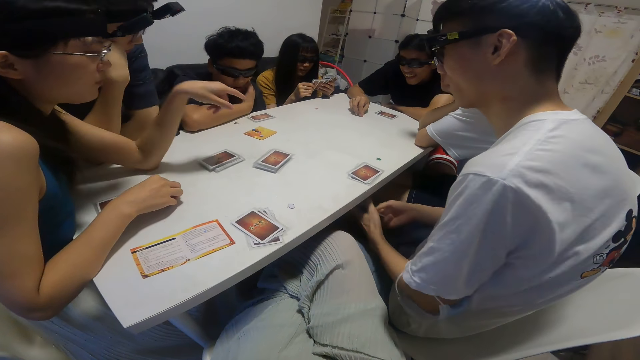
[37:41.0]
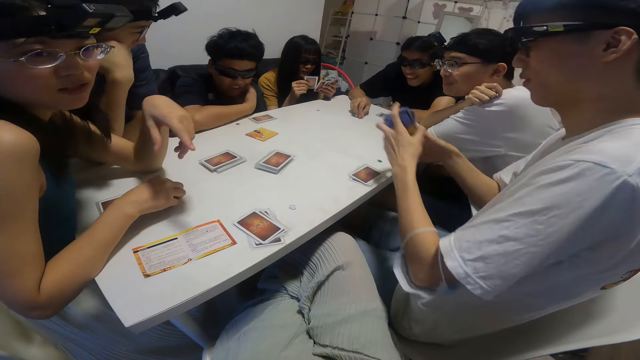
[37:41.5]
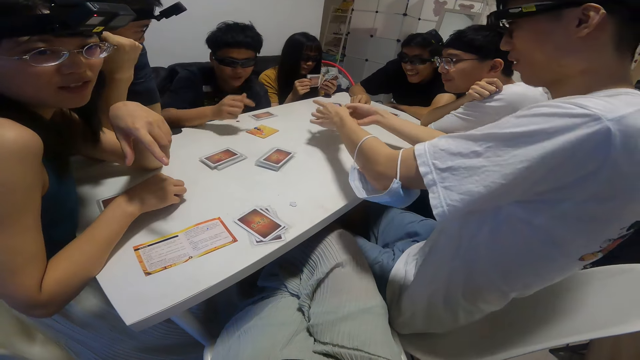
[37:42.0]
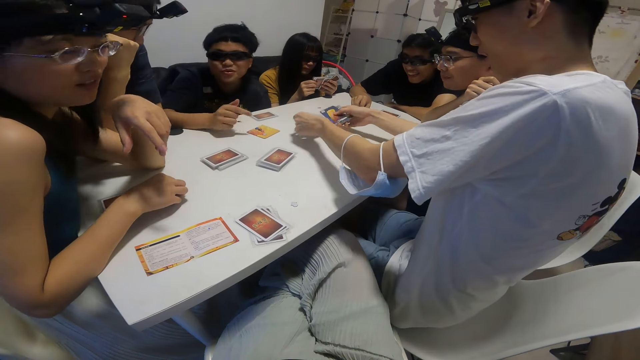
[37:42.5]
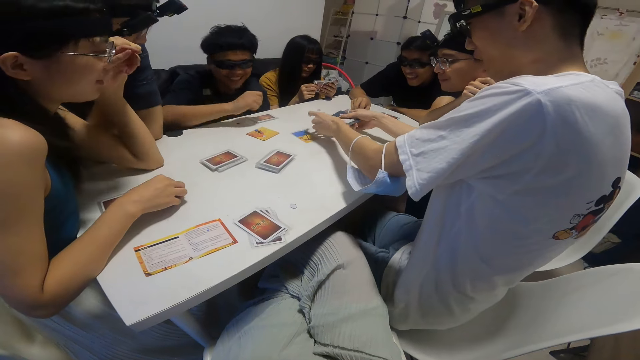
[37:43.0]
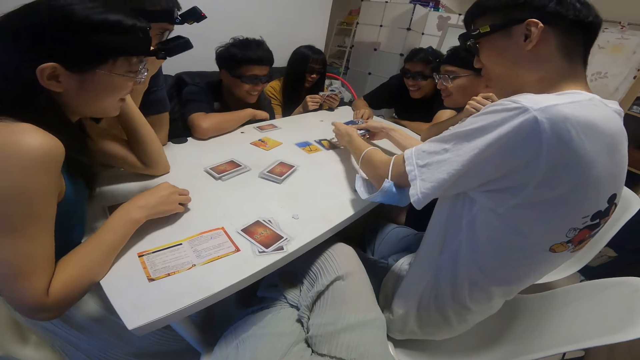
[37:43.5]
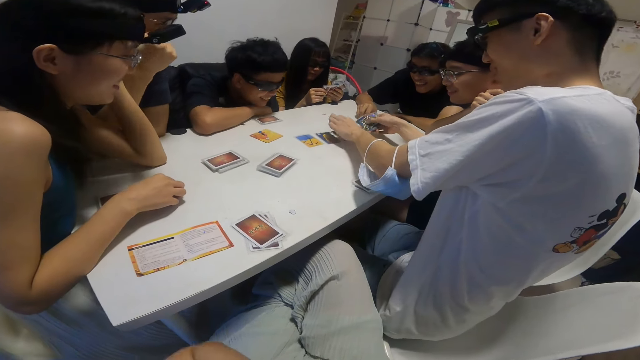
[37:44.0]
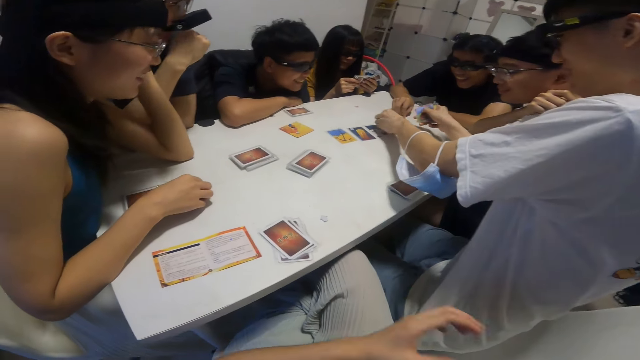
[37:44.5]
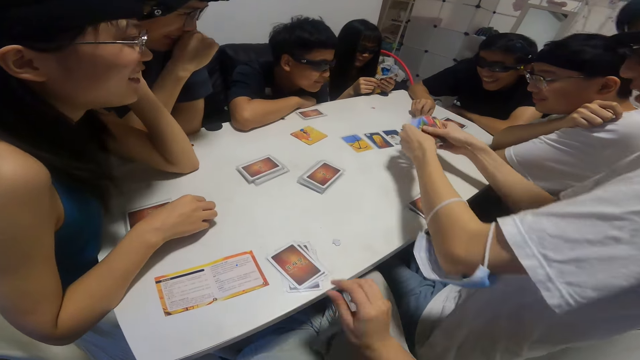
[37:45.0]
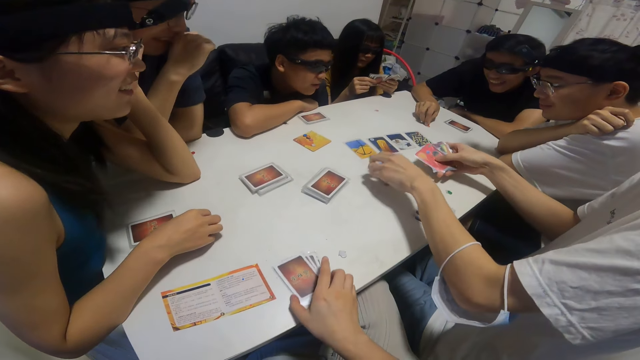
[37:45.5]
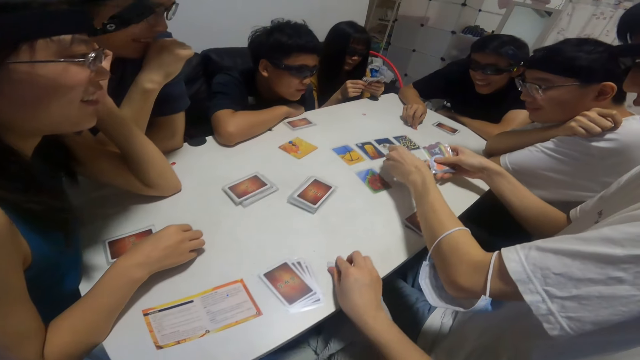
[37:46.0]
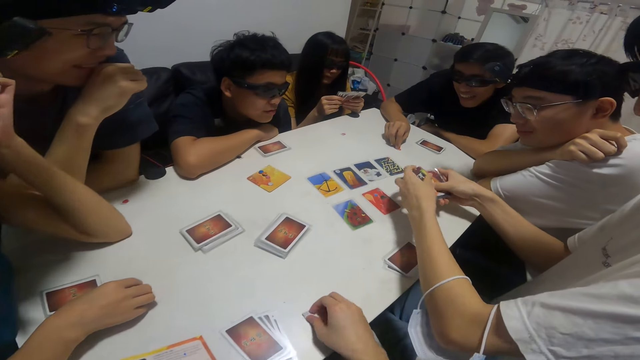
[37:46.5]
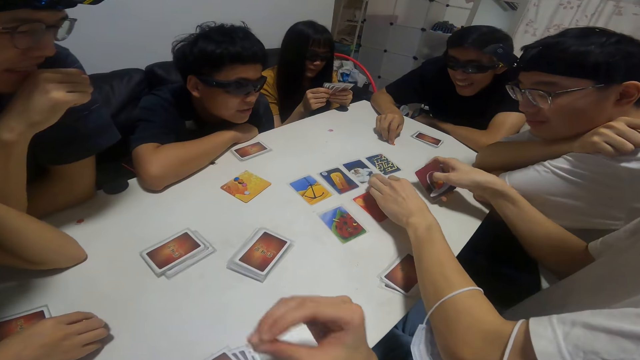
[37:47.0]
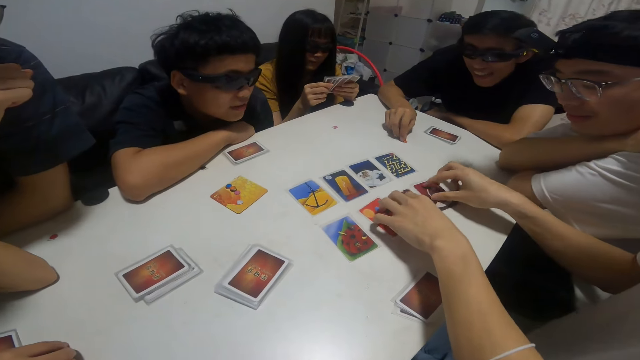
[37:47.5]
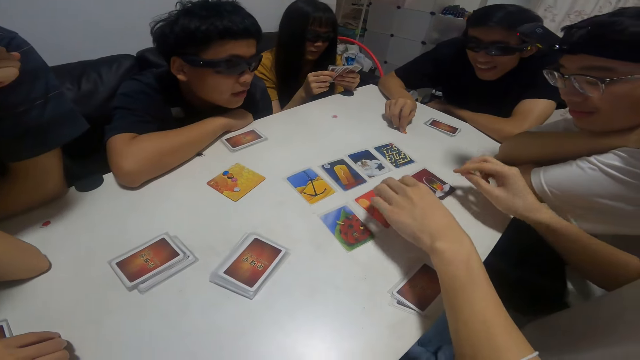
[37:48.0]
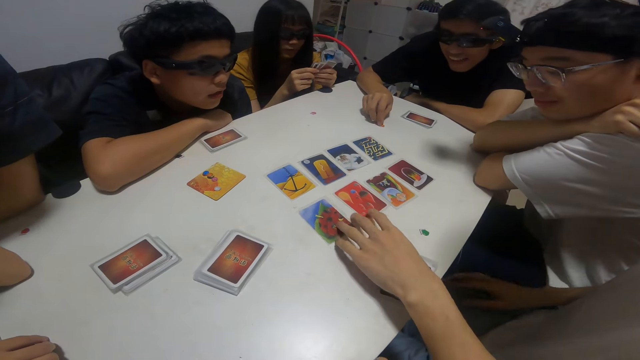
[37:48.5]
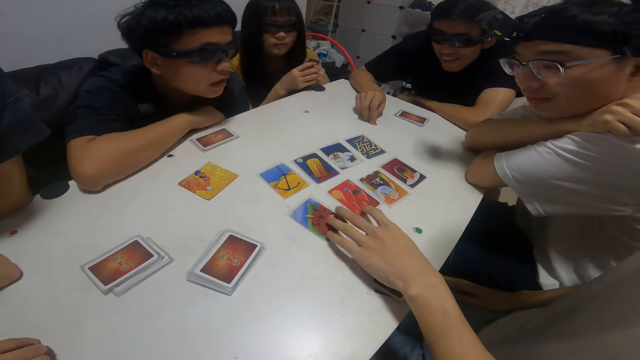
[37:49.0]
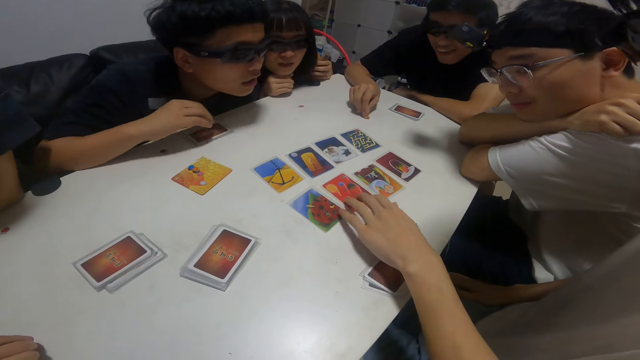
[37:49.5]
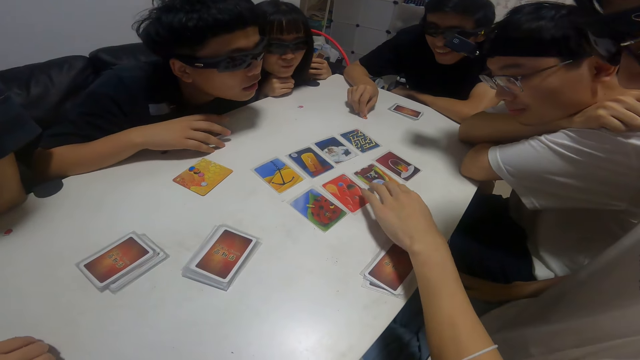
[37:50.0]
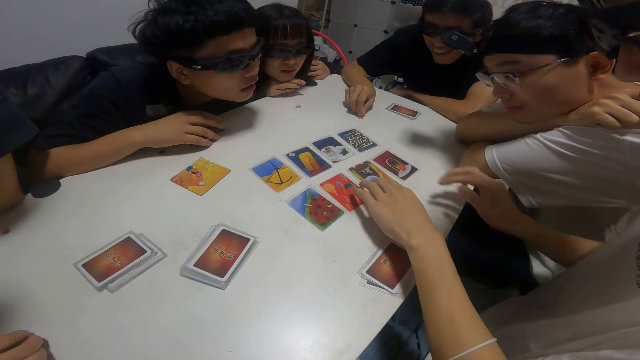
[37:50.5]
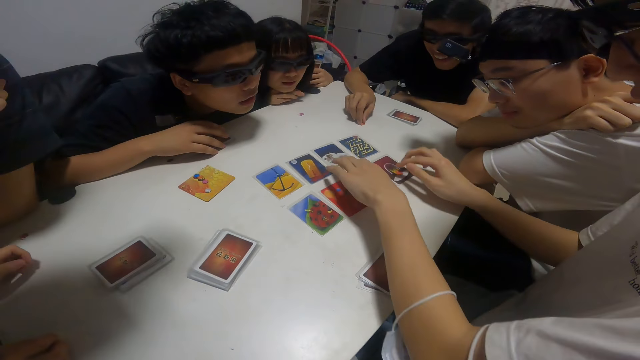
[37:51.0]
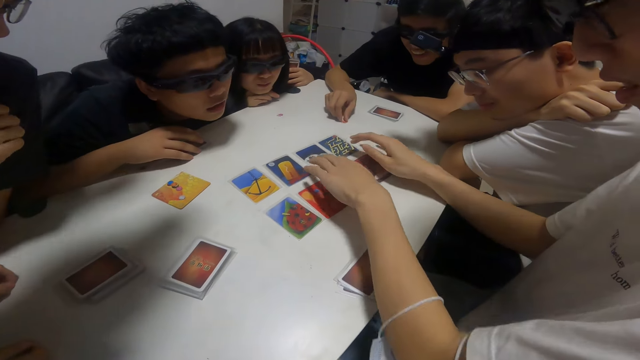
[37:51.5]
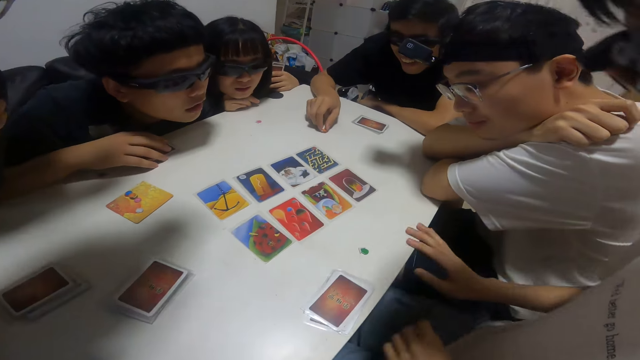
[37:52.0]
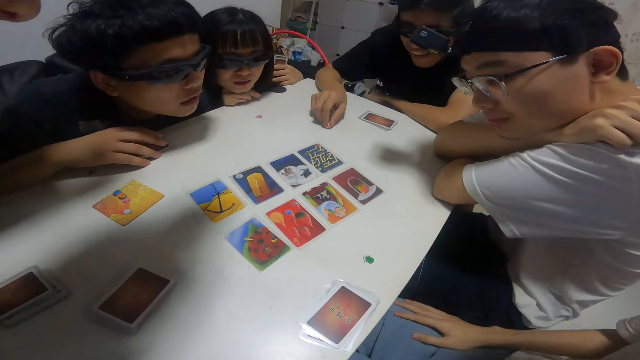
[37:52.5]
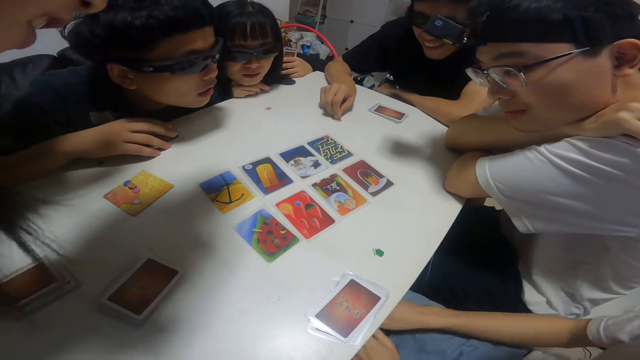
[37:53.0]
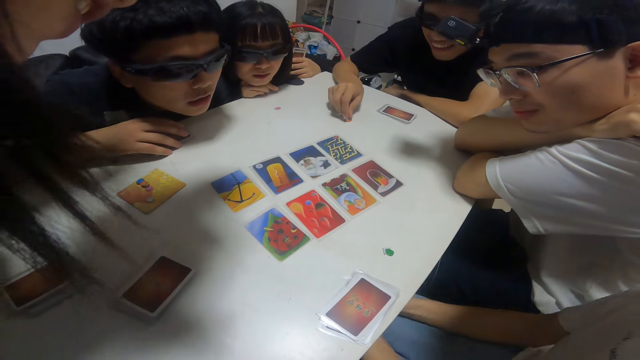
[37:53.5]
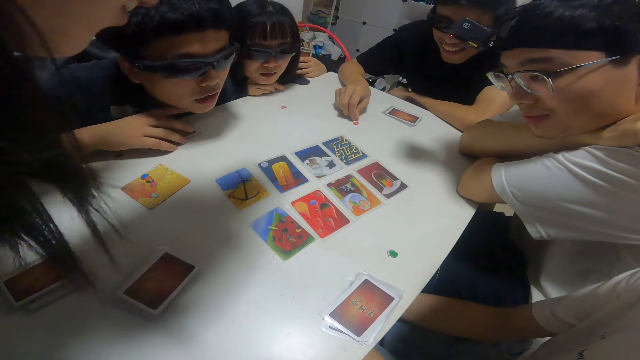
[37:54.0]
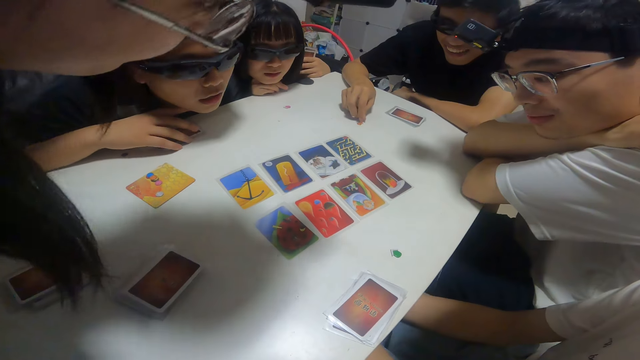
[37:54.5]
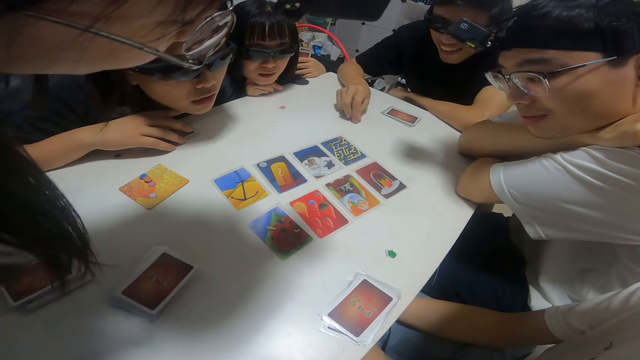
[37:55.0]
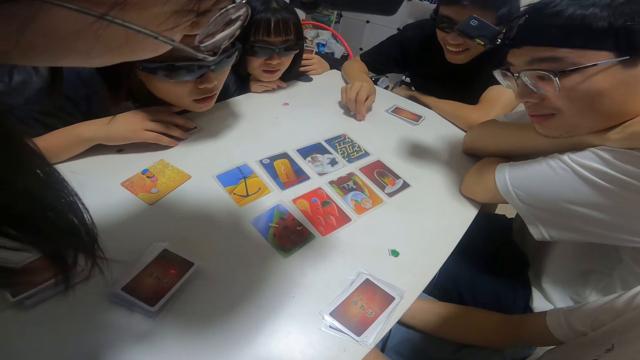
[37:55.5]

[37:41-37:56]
The man drops the cards on the table with both hands. The camera wearer moves the cards on the table and picks a game chip from the table. They look at the cards on the table.

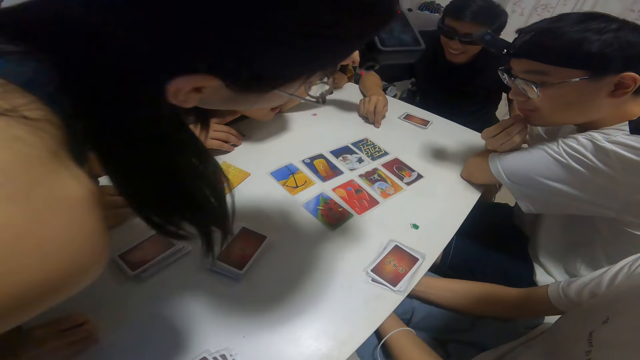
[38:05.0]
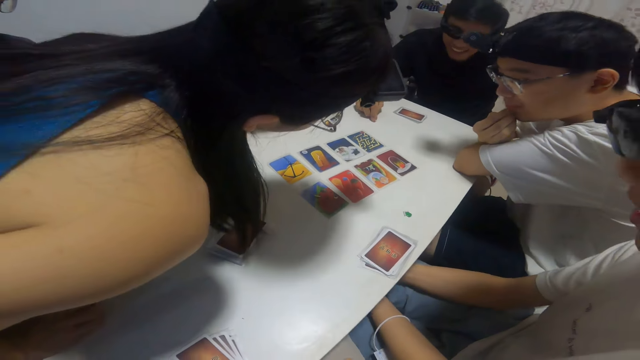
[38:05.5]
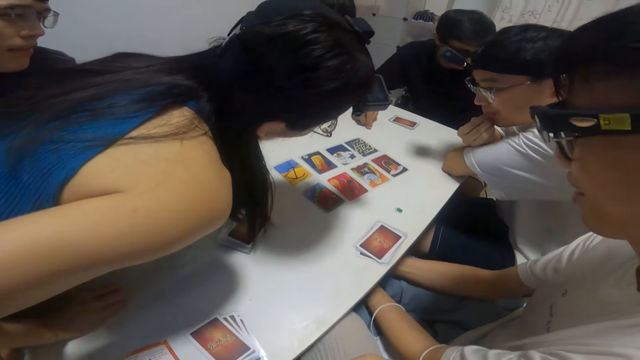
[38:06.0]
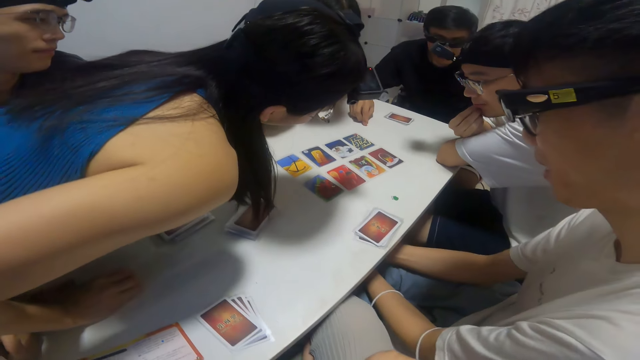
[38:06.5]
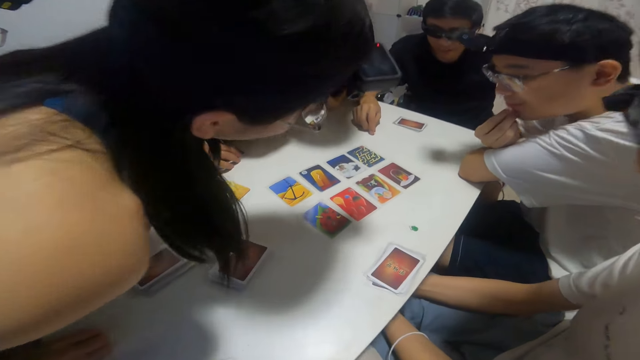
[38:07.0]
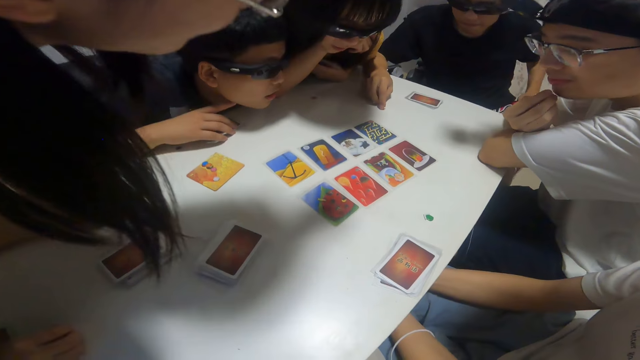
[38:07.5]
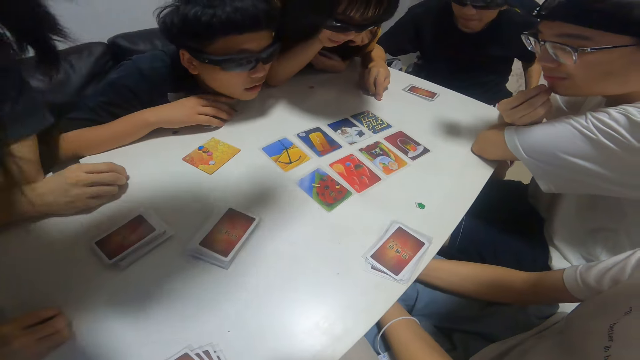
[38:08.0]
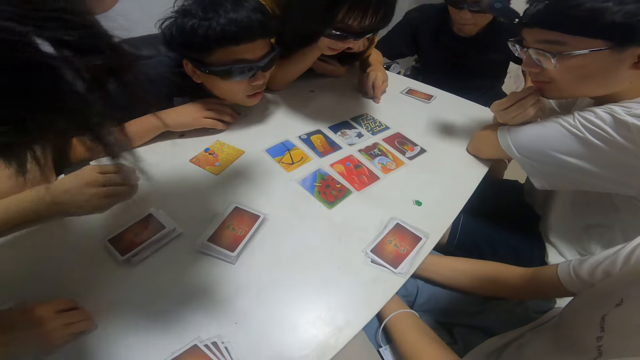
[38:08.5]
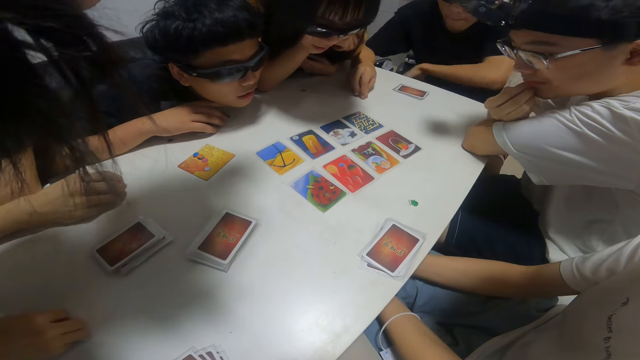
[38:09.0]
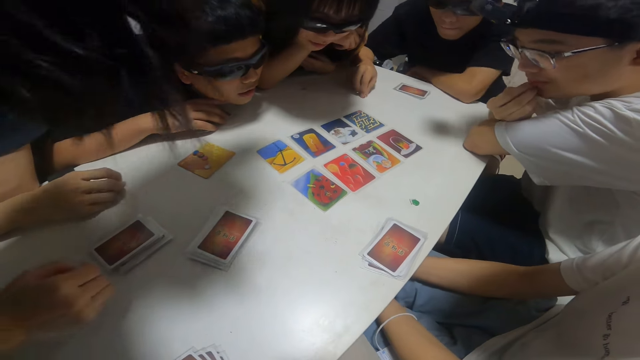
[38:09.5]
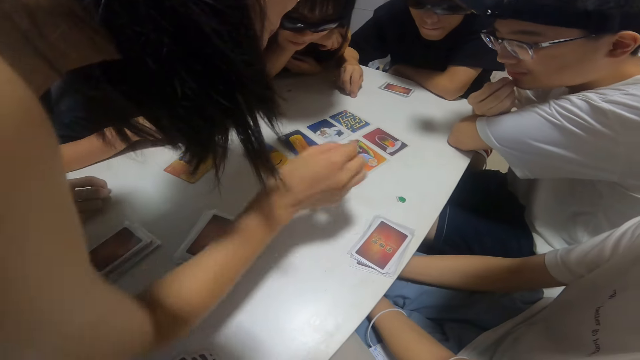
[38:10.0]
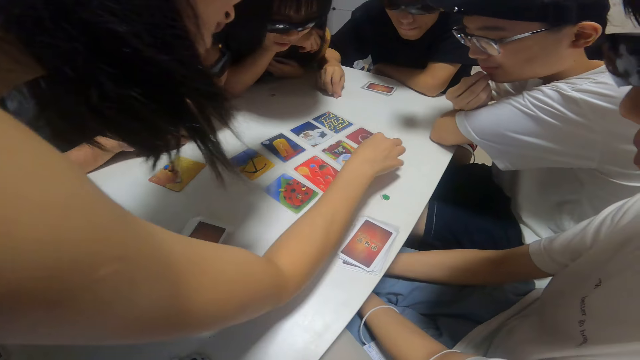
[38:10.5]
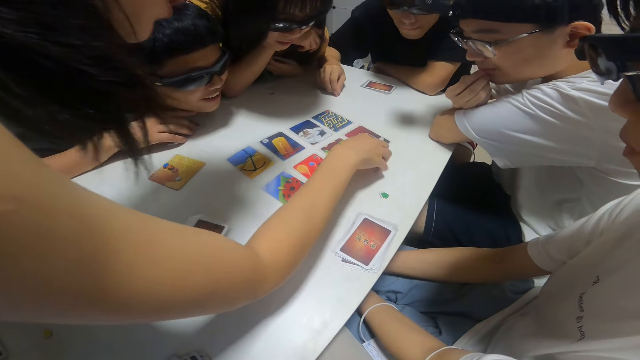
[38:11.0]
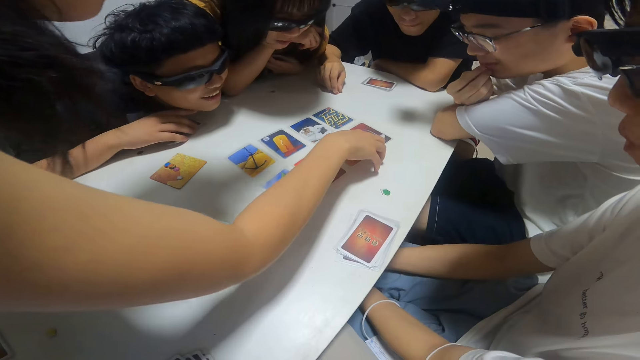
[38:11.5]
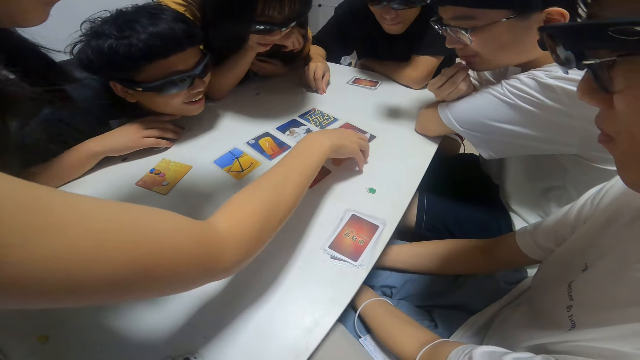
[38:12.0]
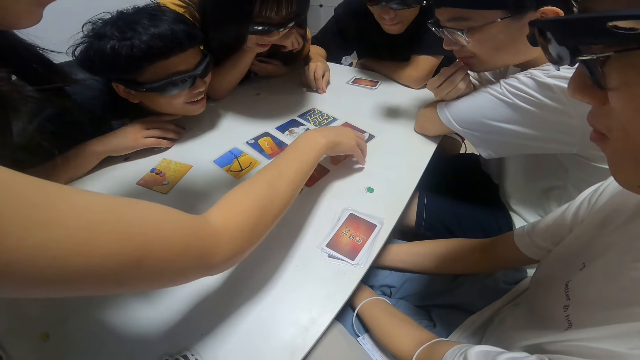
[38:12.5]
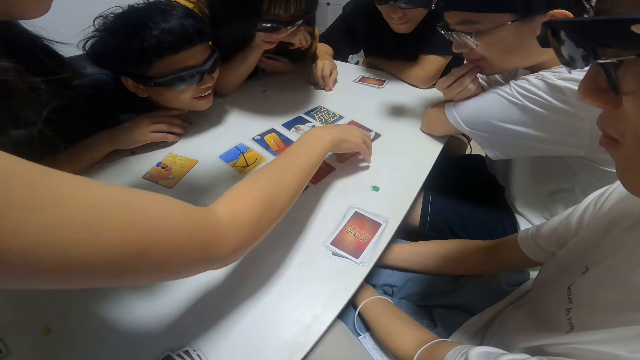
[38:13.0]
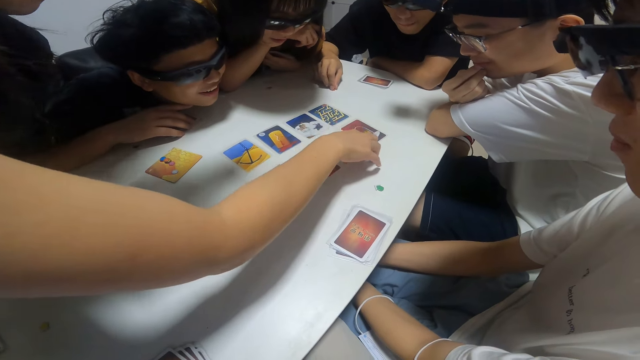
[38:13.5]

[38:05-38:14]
The woman touches the cards on the table with her right hand.
